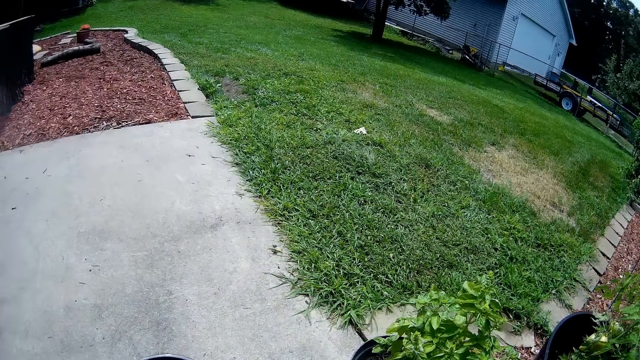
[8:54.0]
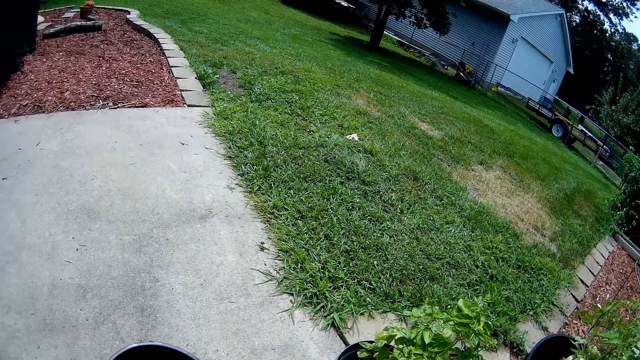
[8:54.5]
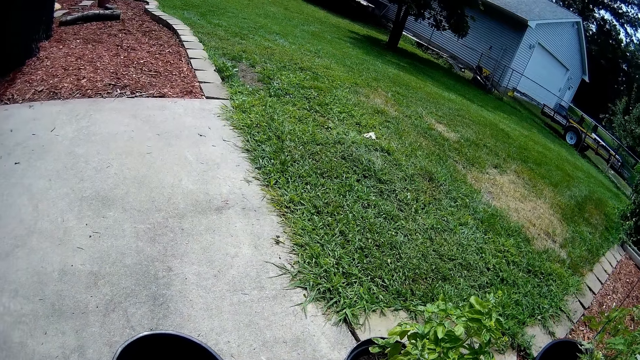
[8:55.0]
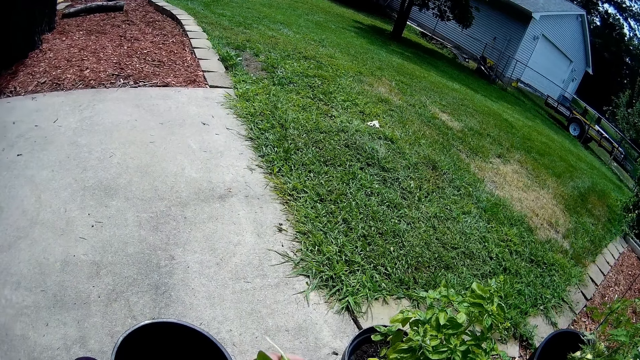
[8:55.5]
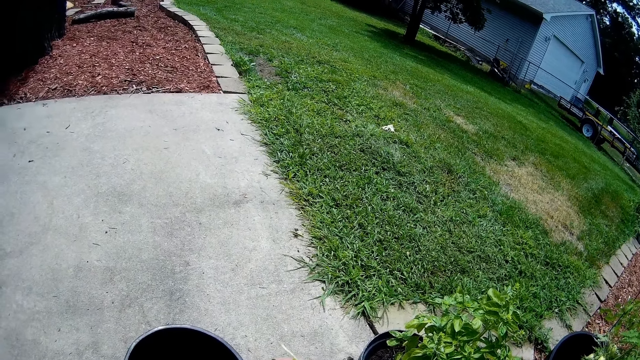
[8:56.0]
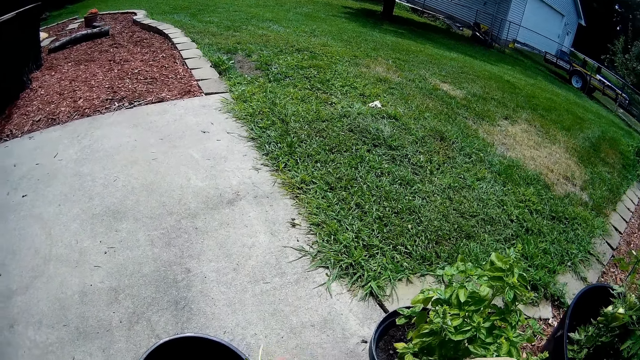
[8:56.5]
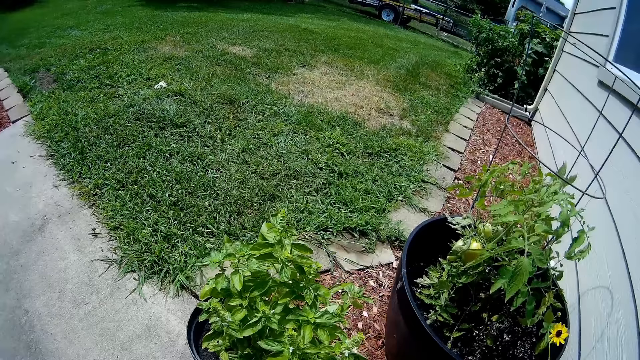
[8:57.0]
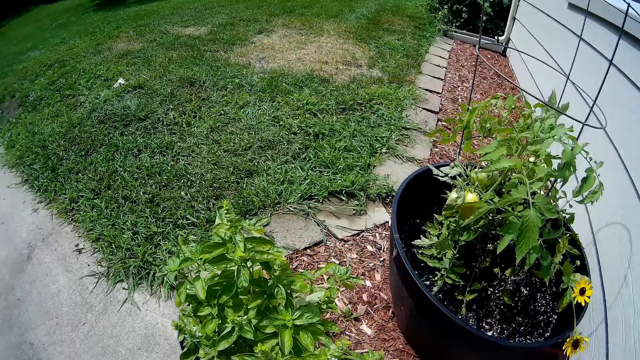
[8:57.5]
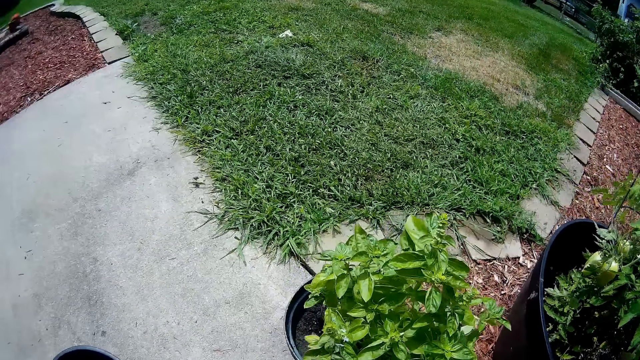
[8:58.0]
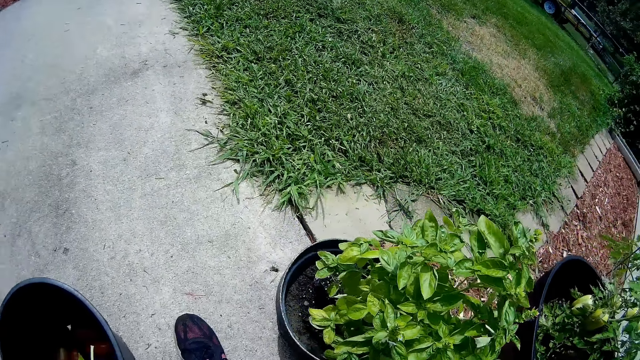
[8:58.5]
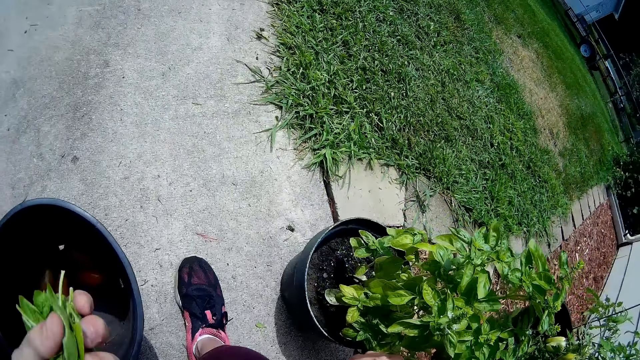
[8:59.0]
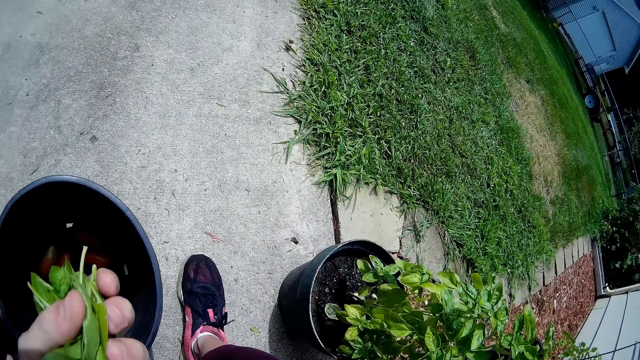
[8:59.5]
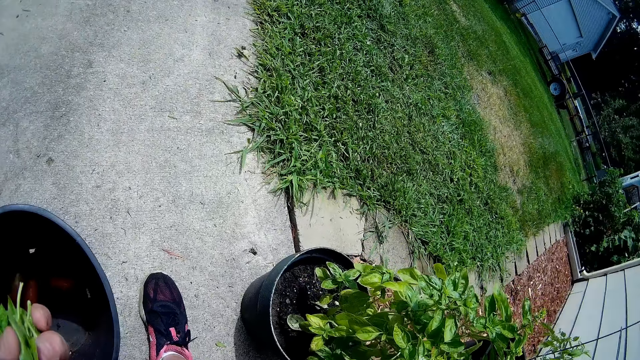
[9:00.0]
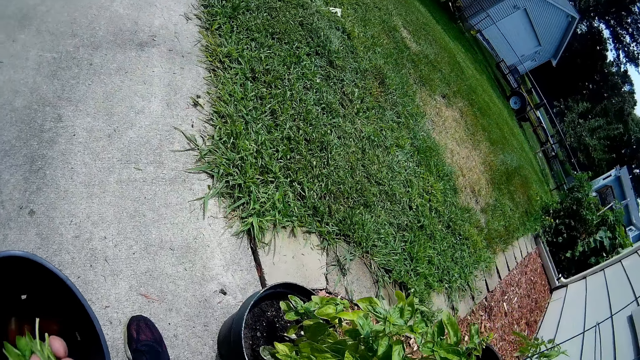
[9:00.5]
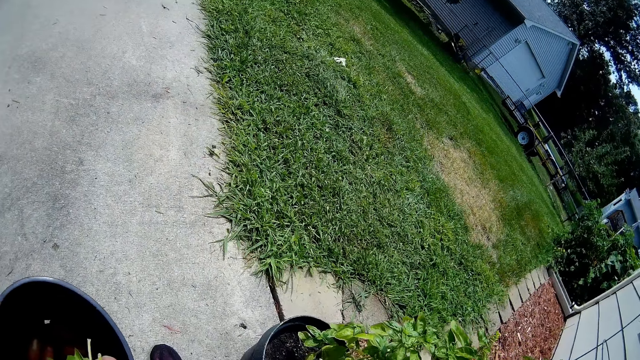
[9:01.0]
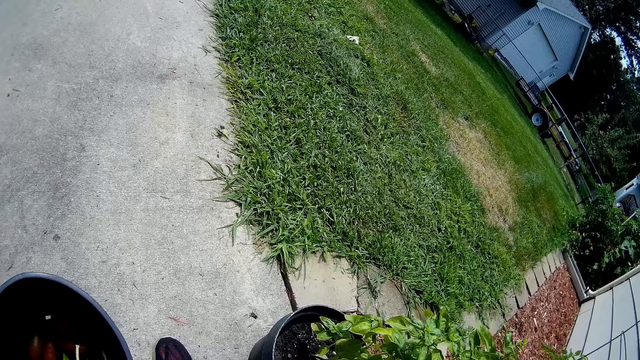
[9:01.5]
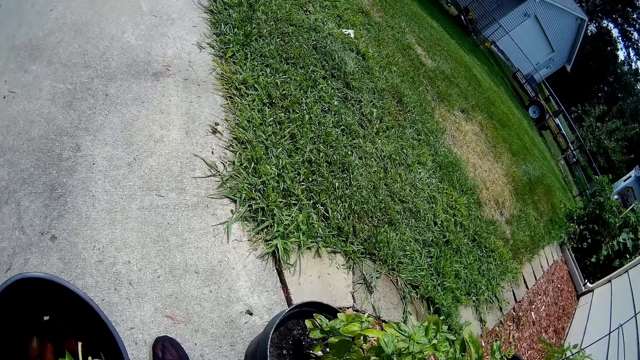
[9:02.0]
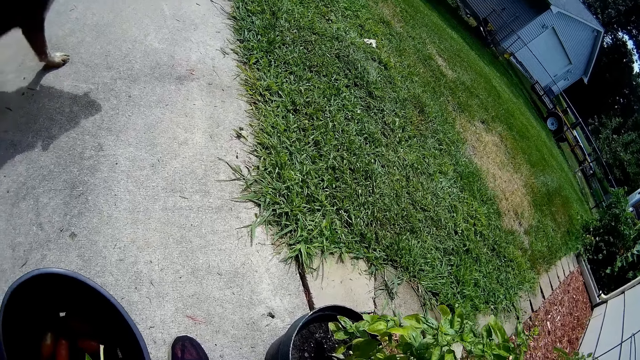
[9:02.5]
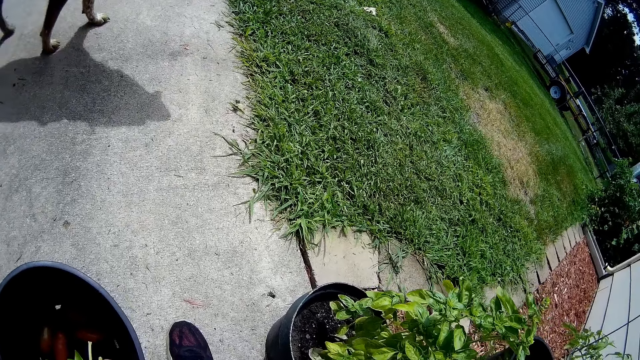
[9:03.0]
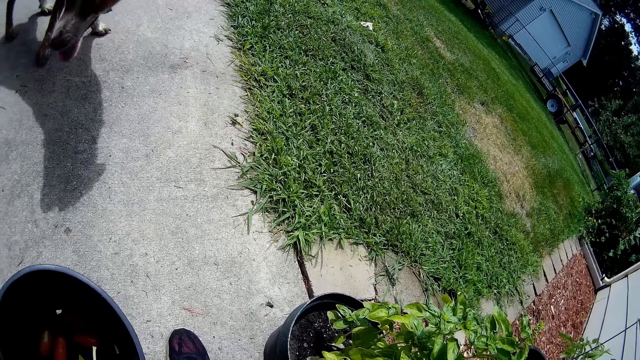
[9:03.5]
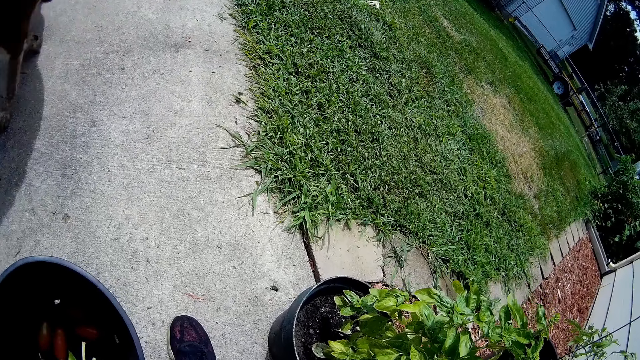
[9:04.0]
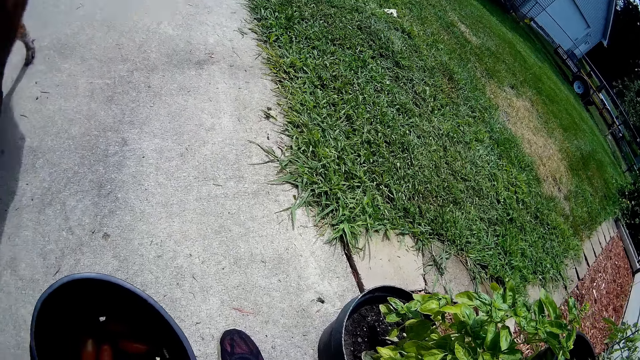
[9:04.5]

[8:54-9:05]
The camera wearer passes the leaves from his right hand to his left hand. He holds the leaves in his left hand.

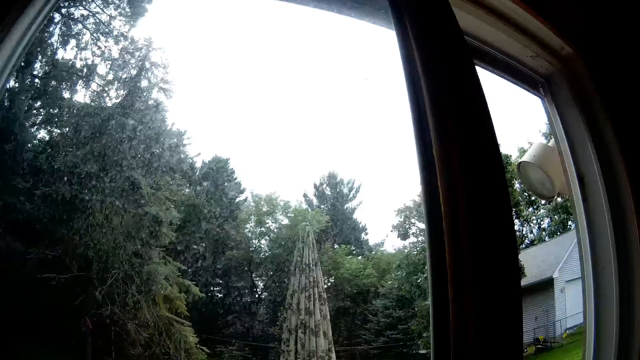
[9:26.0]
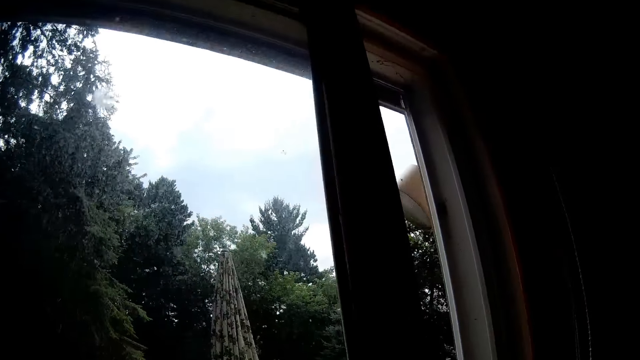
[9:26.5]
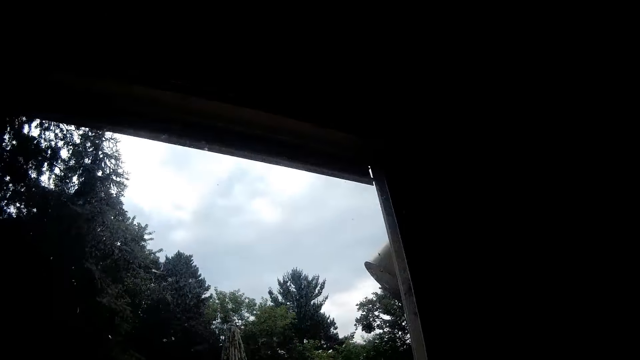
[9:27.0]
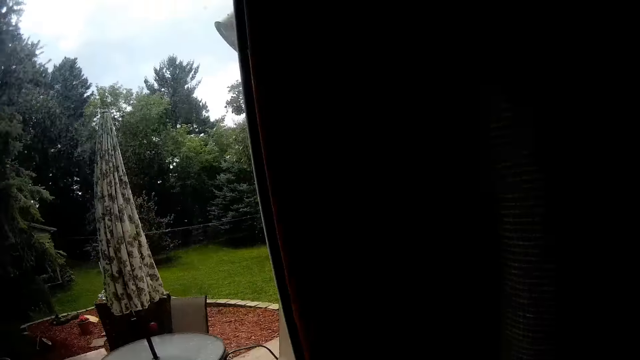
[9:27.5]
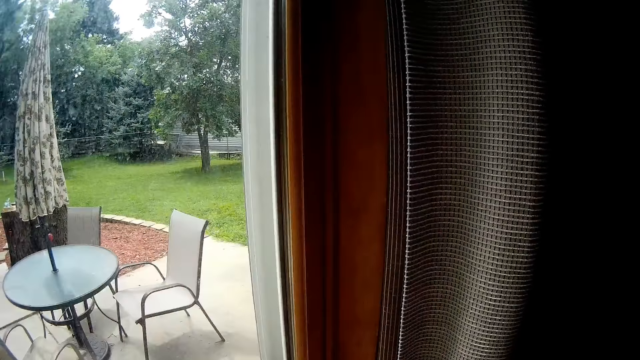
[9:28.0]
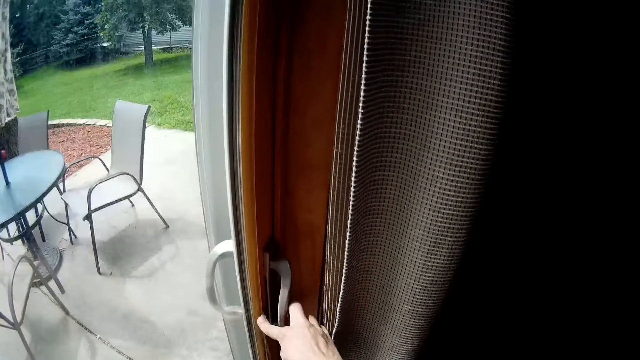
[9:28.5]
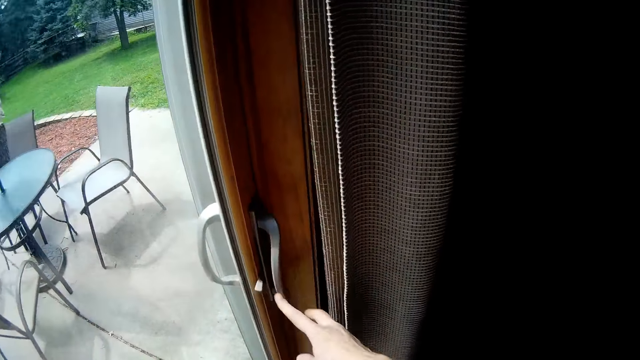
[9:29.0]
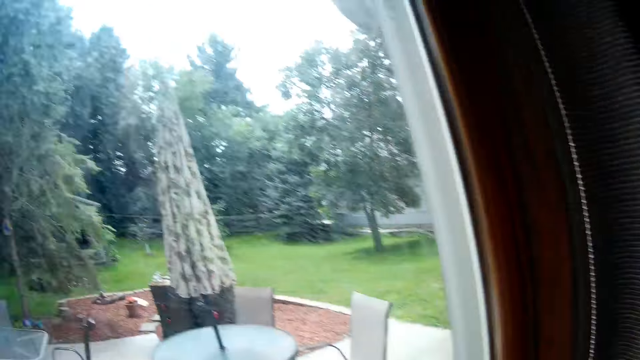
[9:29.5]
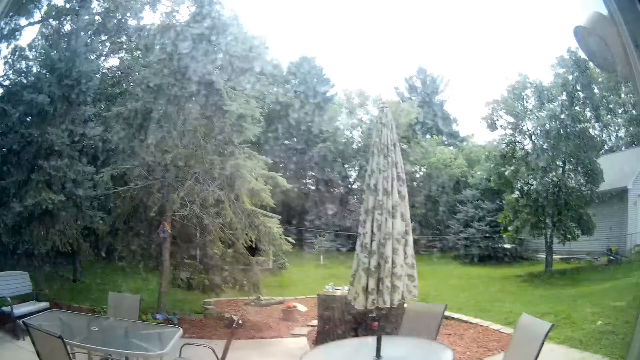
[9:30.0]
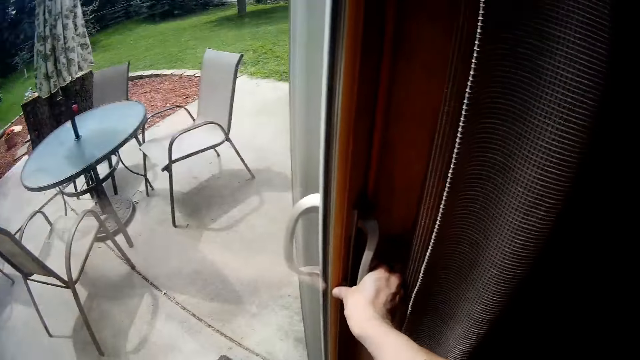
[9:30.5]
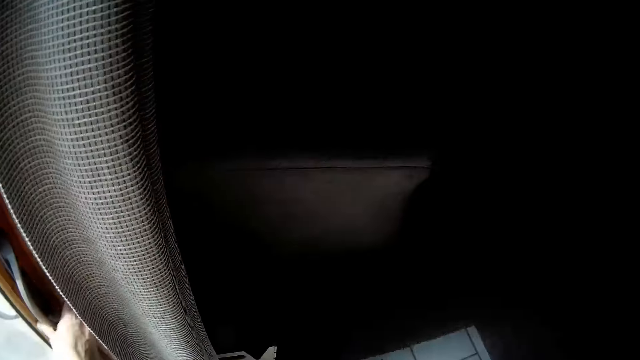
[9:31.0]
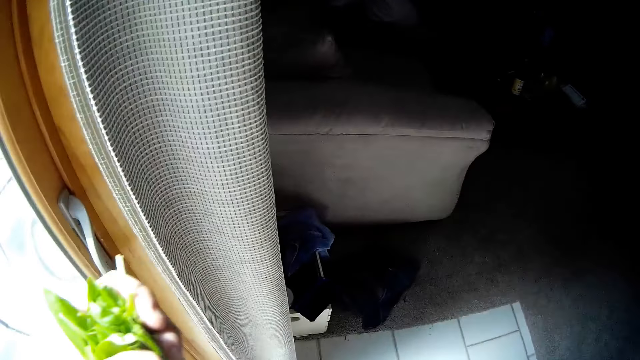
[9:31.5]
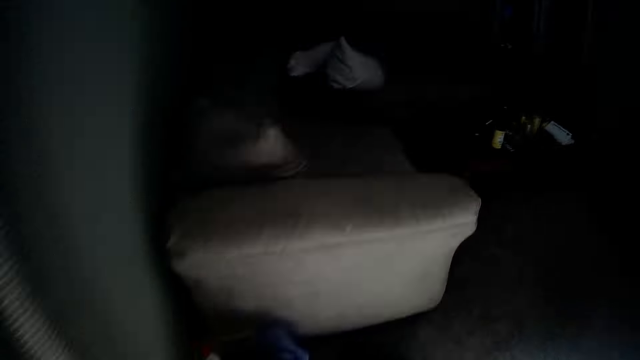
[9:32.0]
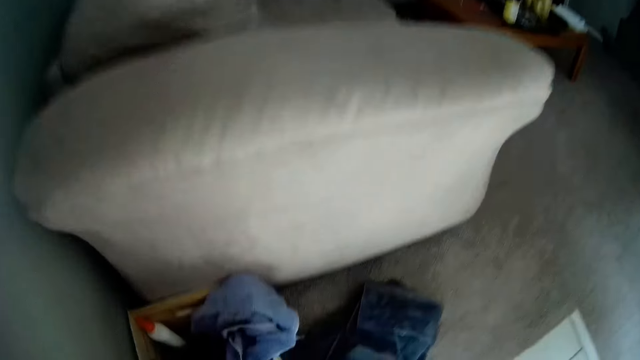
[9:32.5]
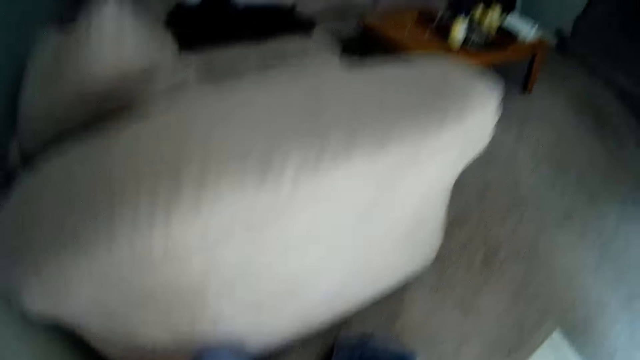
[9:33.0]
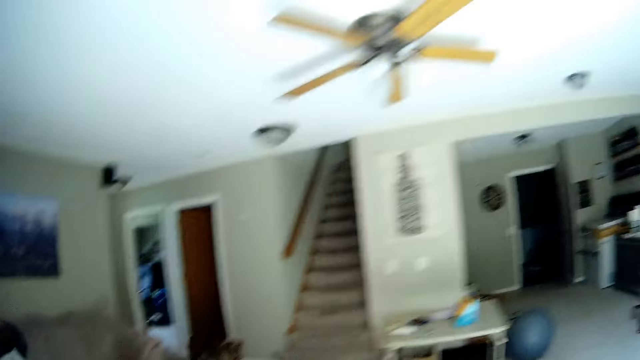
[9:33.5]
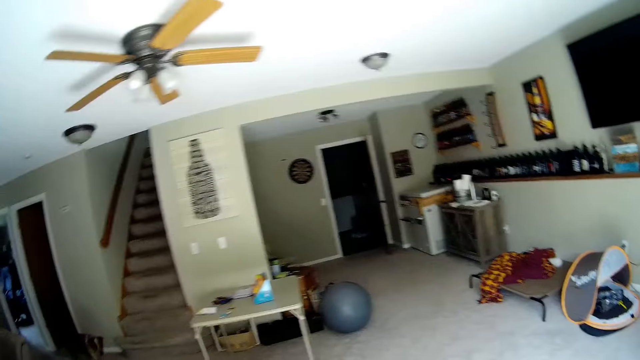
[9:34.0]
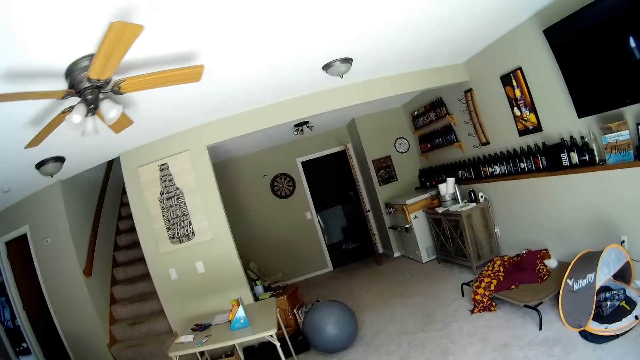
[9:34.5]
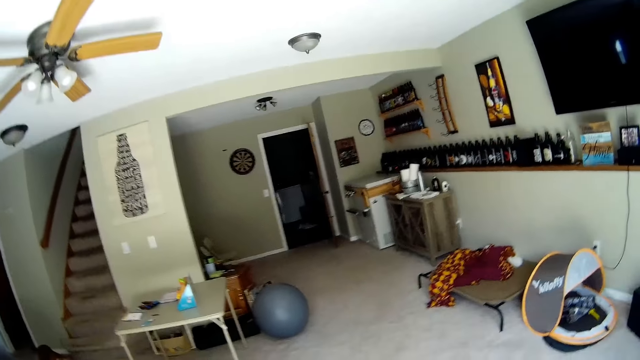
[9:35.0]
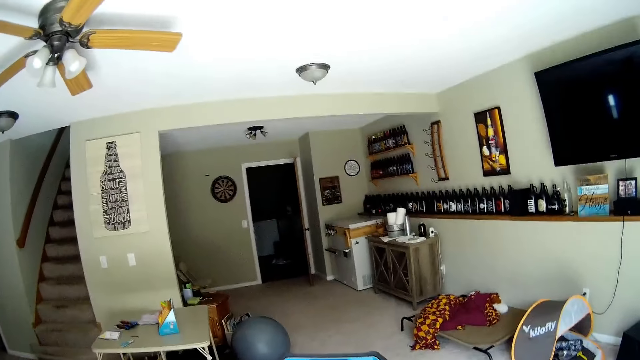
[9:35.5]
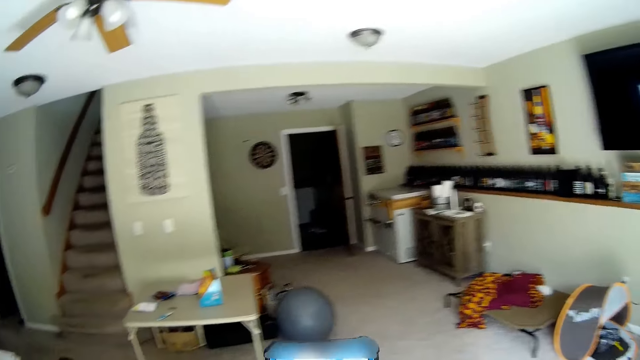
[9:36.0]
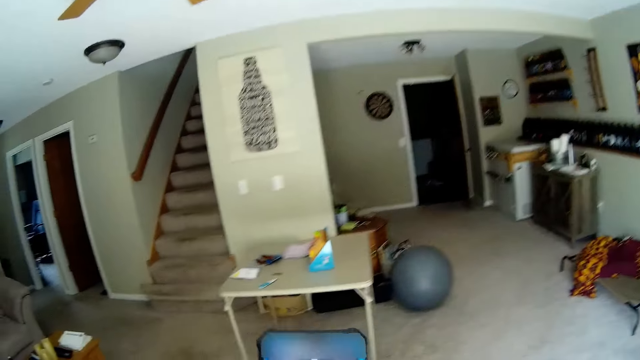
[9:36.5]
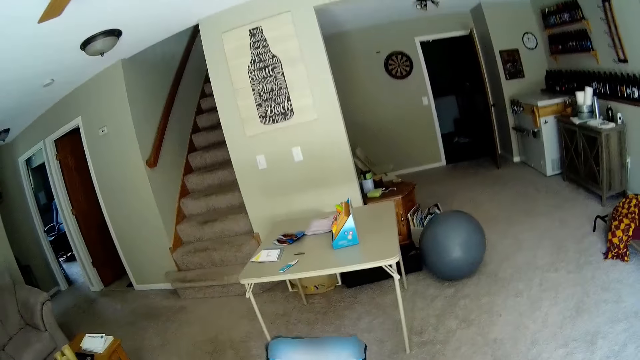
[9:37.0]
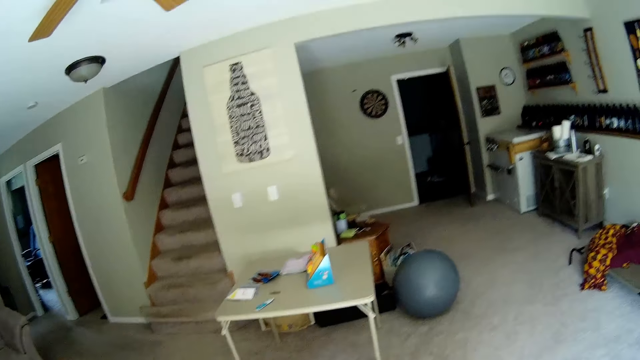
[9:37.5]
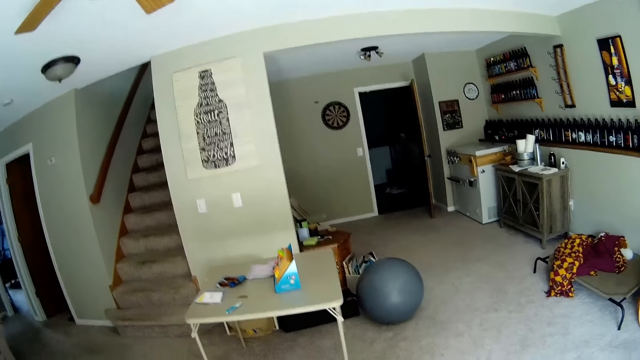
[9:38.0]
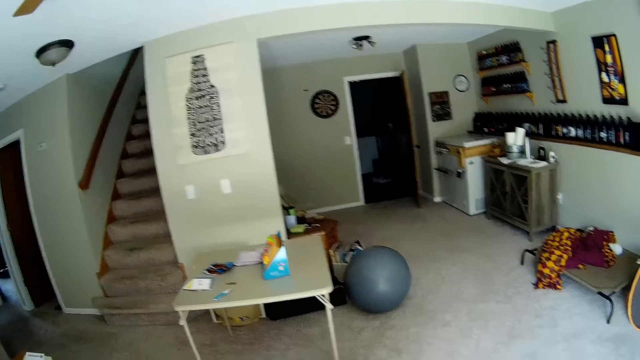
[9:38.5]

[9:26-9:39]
The camera wearer closes the sliding door. He locks the sliding door with his right hand. He holds a vegetable in his left hand. He operates a phone with his hands.
